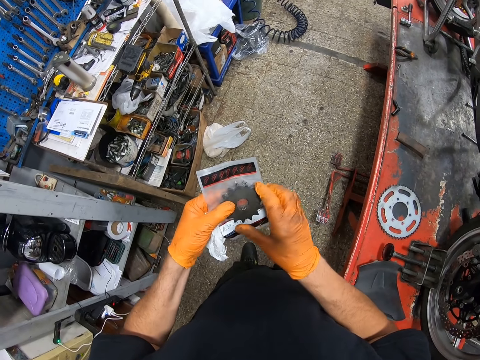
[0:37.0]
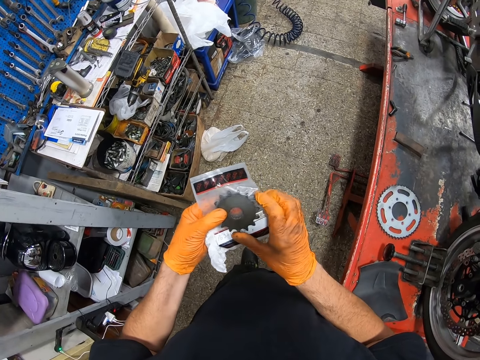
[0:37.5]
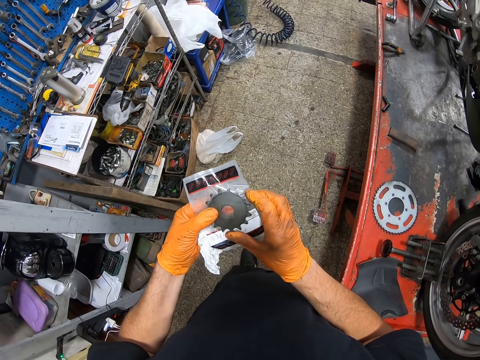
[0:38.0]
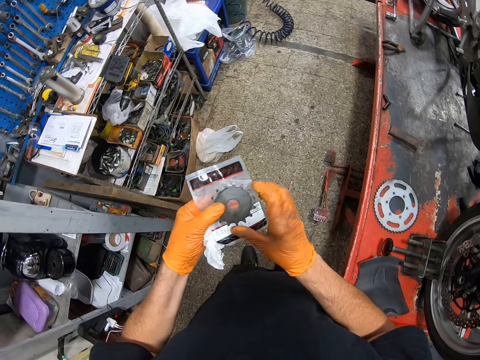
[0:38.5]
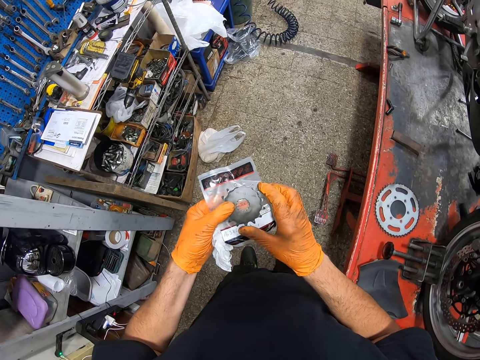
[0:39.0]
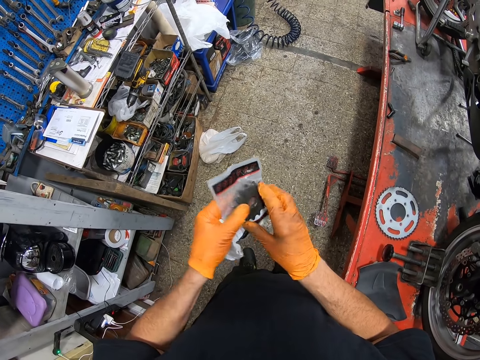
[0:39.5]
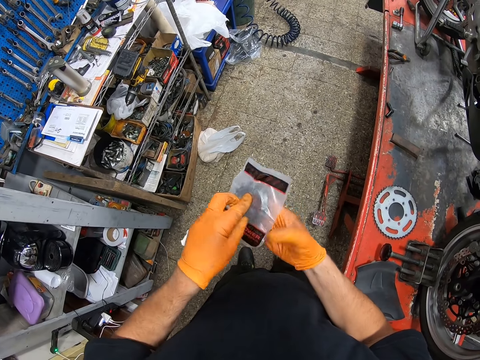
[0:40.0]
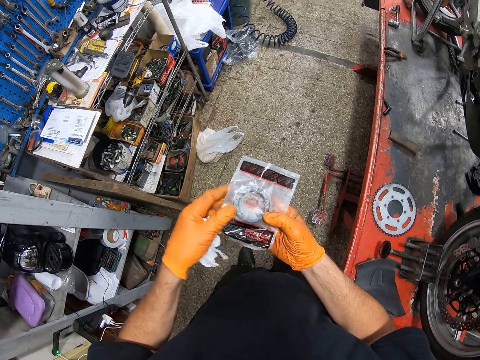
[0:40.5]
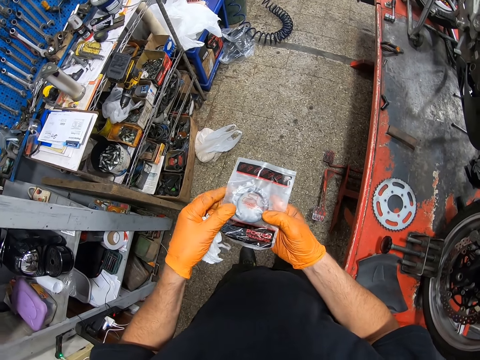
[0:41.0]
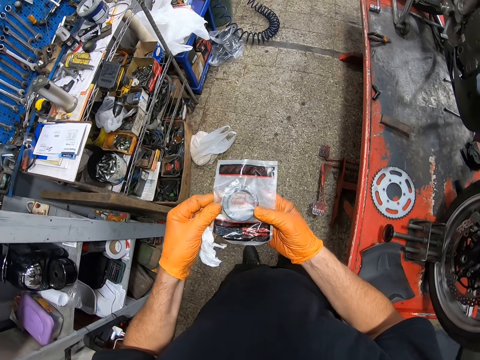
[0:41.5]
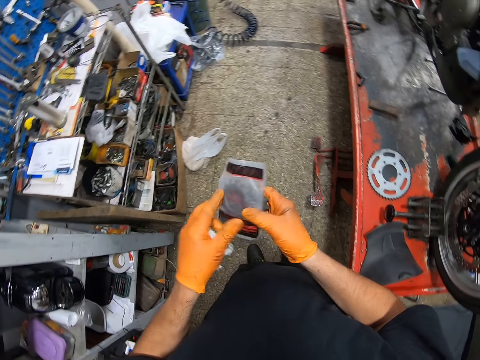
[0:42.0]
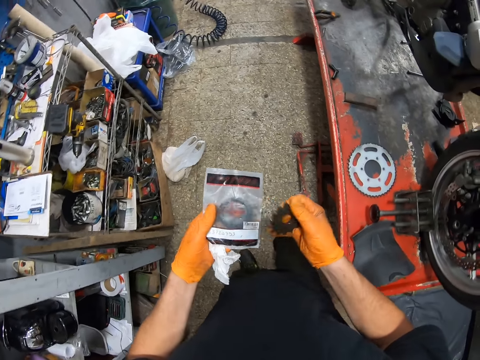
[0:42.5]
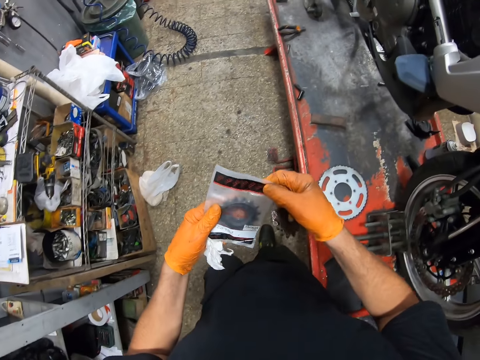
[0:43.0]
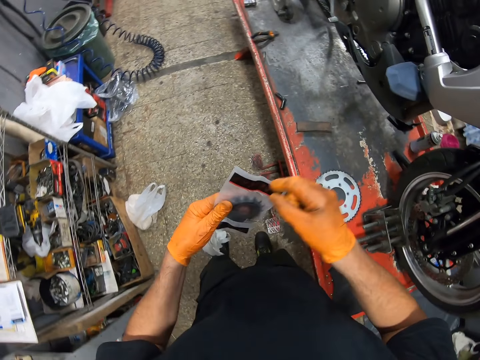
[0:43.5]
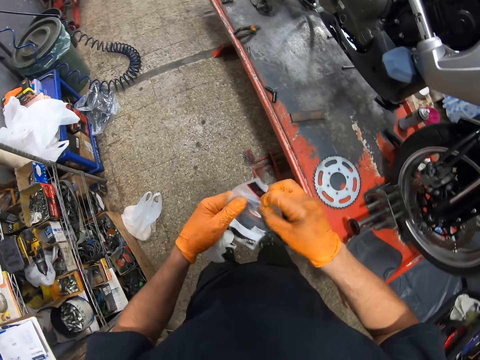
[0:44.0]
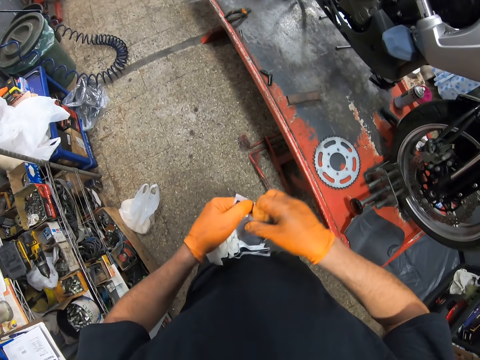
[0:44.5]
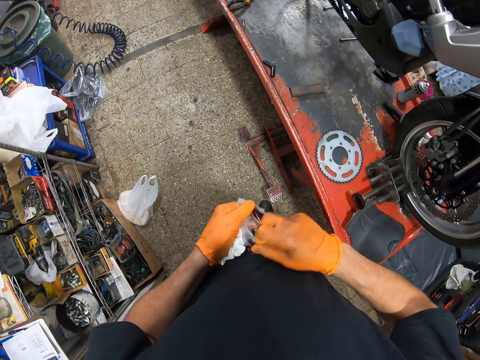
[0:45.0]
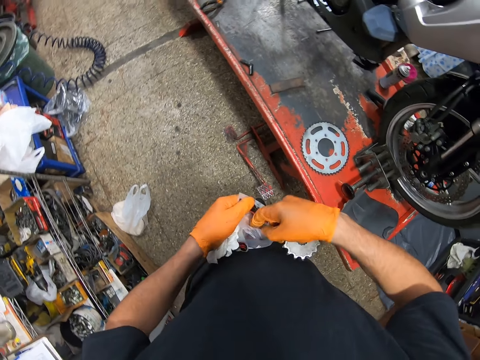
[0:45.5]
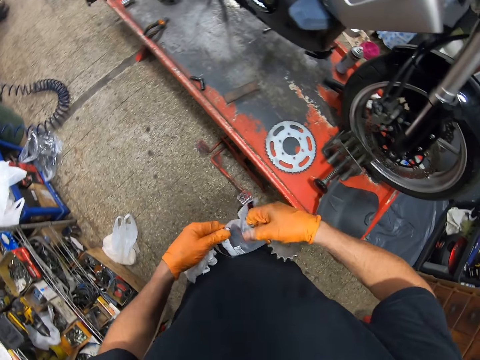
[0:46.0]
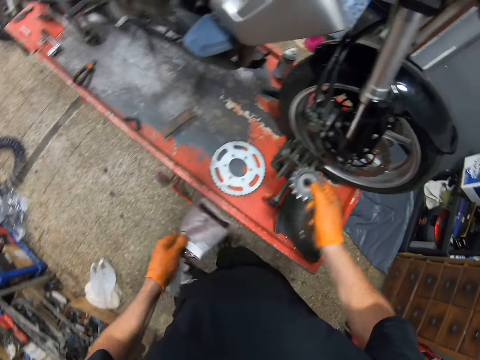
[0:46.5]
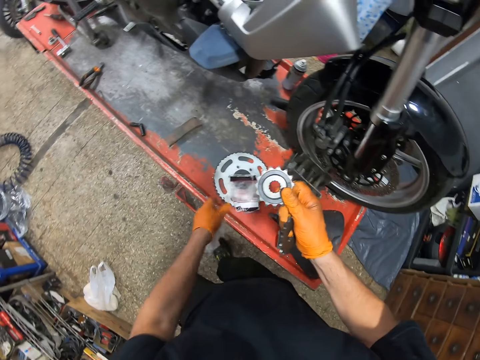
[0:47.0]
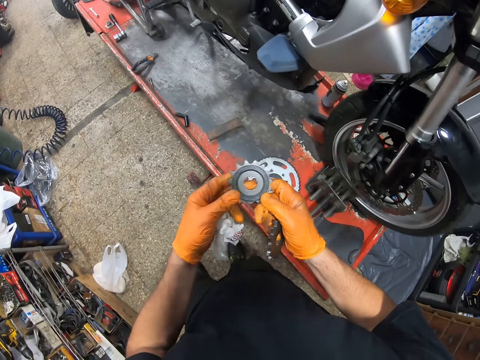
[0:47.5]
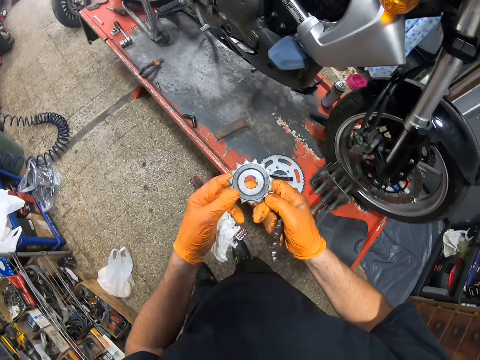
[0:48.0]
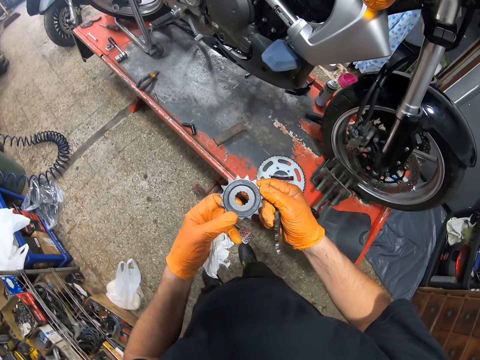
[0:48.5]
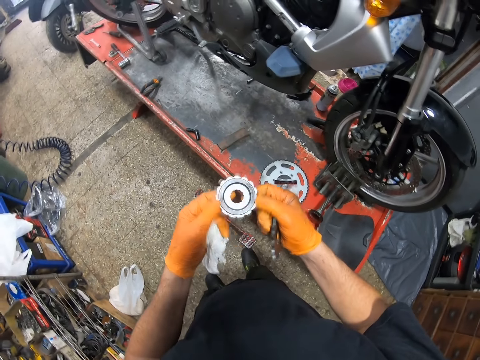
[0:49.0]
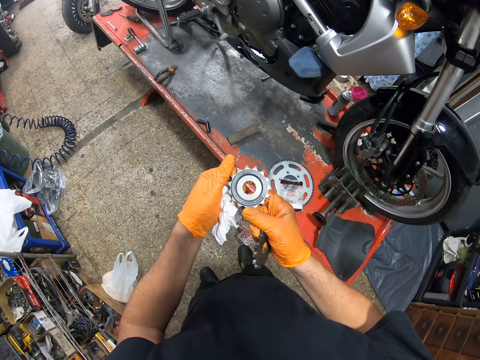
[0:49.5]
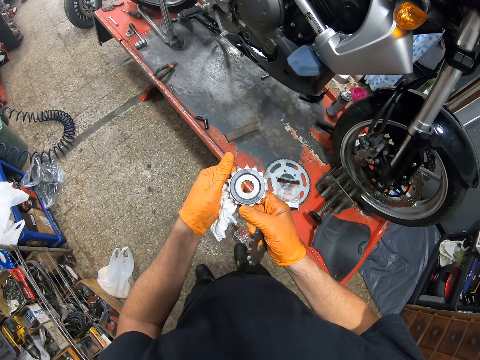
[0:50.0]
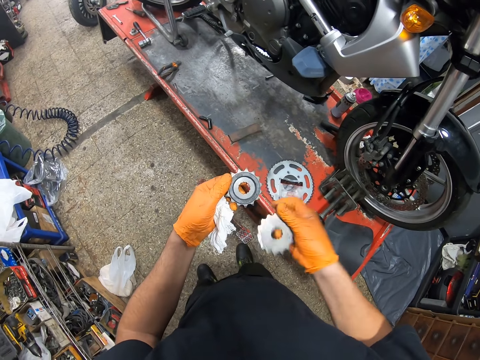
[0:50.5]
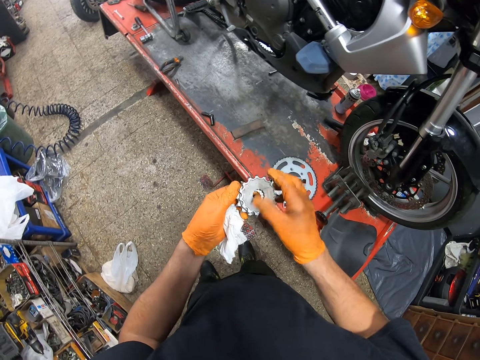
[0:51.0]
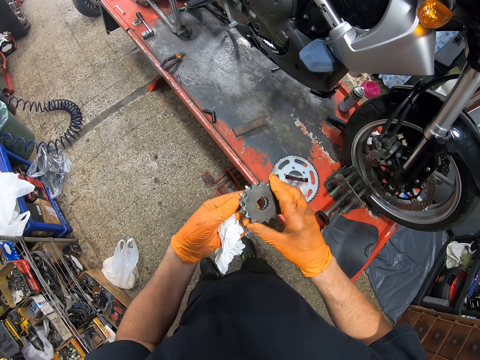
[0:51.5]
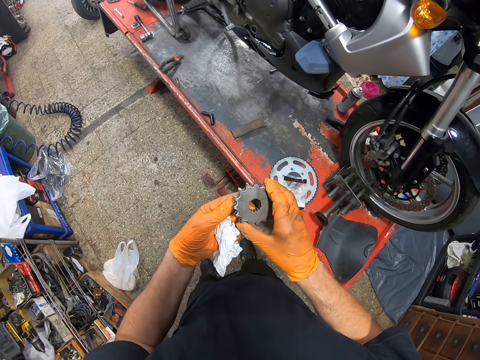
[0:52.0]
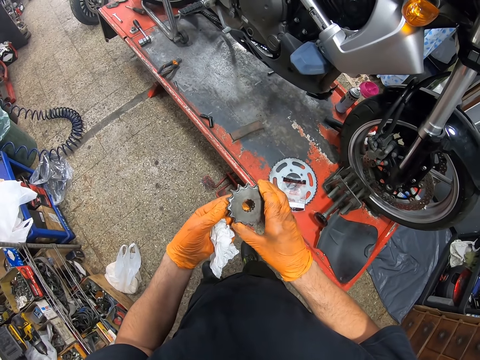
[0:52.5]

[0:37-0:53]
The camera wearer turns the small motorcycle discs over. He holds the second small metal disc in his right hand. He opens the bag of the first motorcycle disc with both hands. He removes the first small motorcycle disc from the bag with his right hand. He drops the bag onto the car lift with his left hand. He looks at a sprocket. He holds the first small motorcycle disc with both hands. He turns the first small motorcycle disc in both hands. He places the second small motorcycle disc on the first.

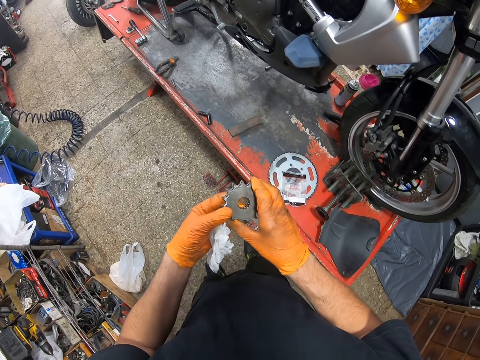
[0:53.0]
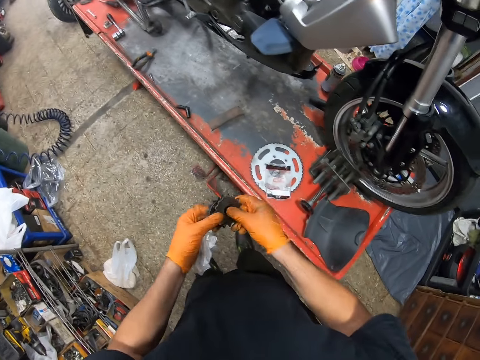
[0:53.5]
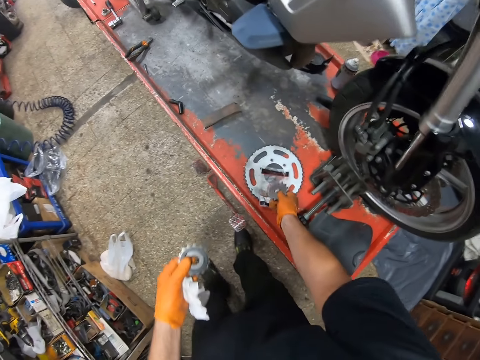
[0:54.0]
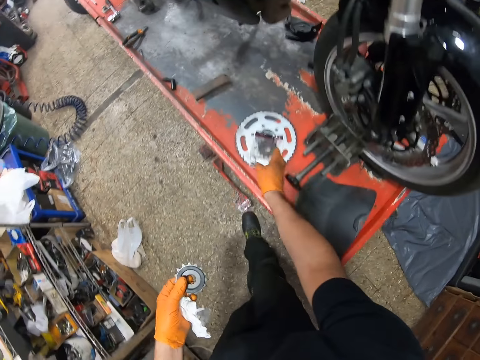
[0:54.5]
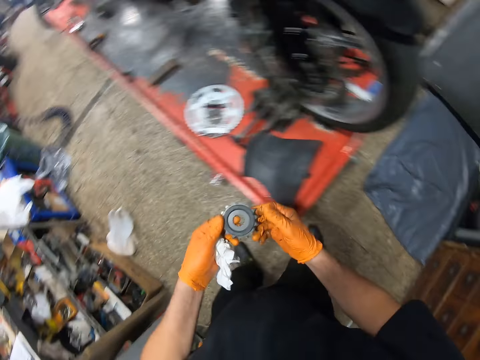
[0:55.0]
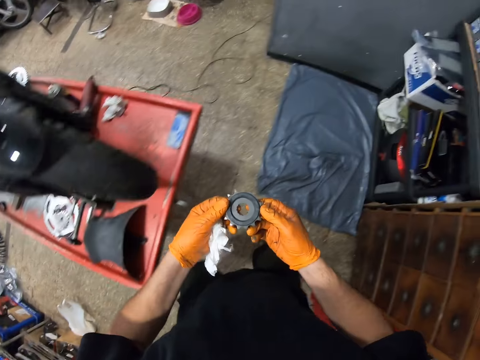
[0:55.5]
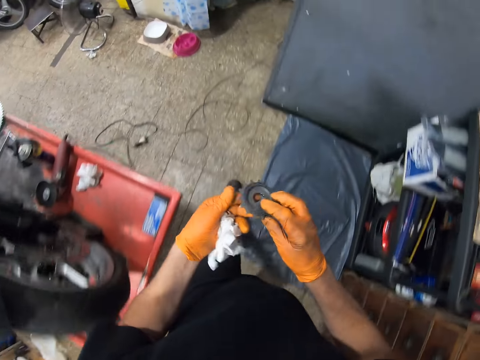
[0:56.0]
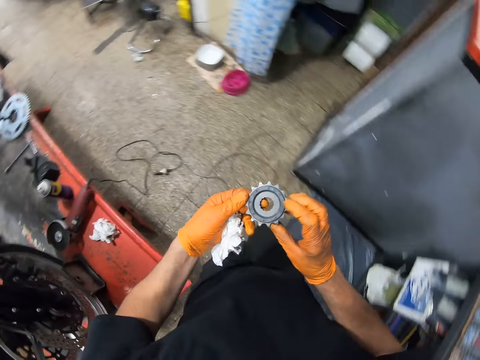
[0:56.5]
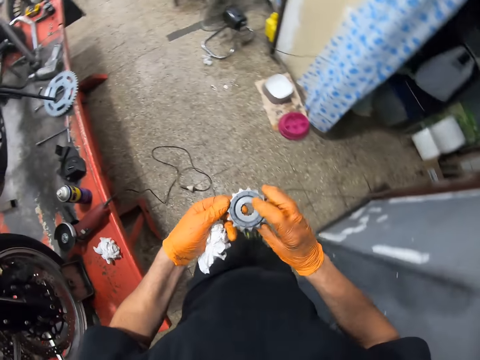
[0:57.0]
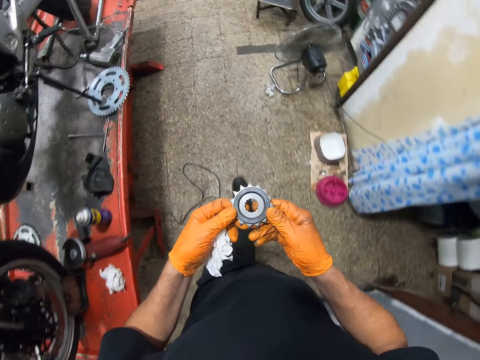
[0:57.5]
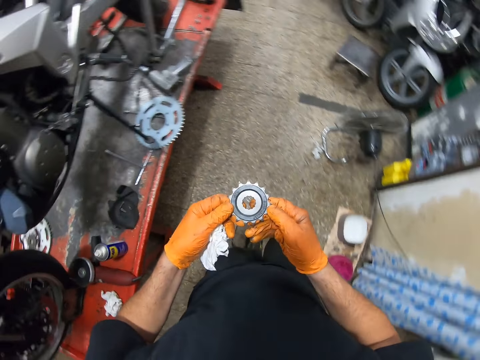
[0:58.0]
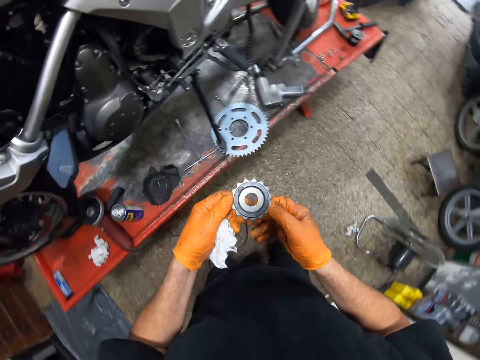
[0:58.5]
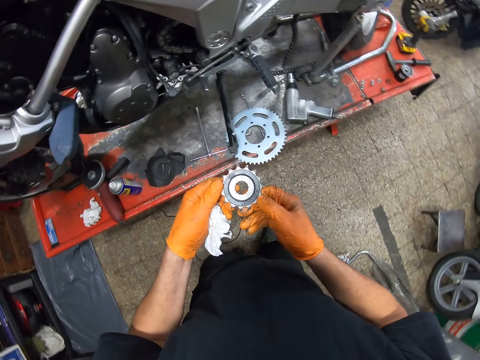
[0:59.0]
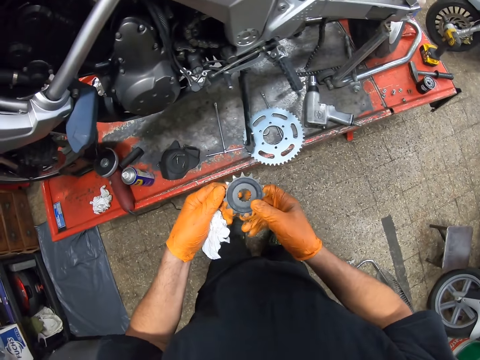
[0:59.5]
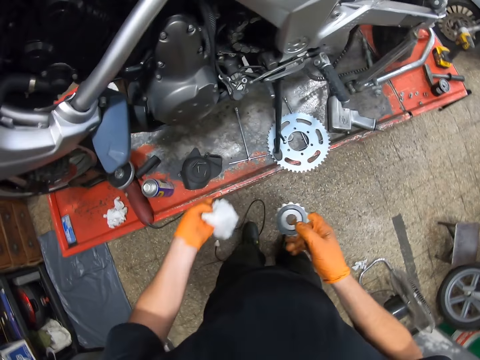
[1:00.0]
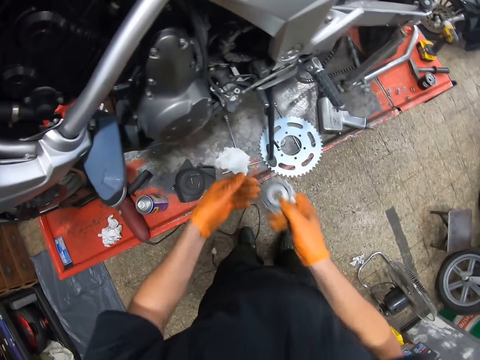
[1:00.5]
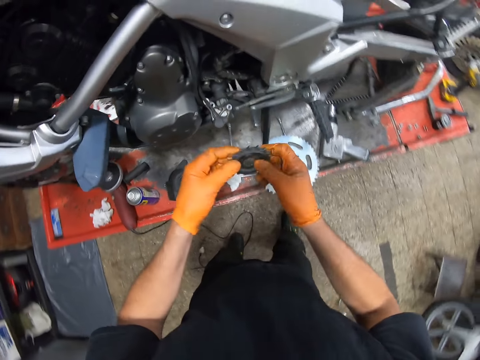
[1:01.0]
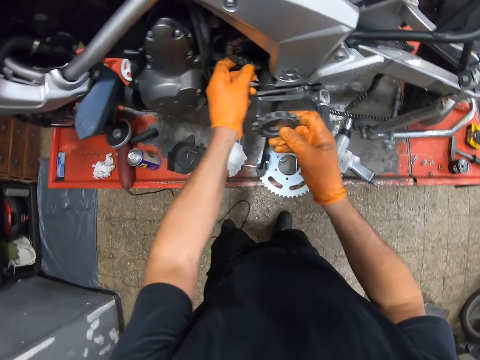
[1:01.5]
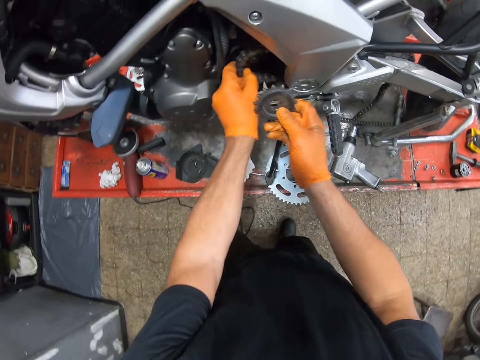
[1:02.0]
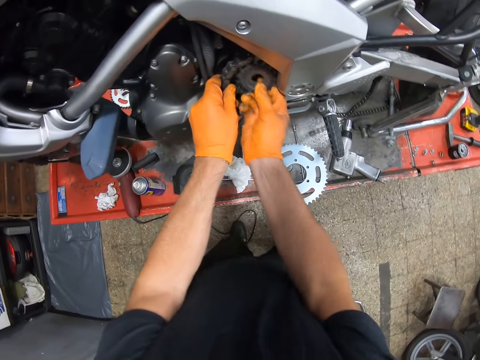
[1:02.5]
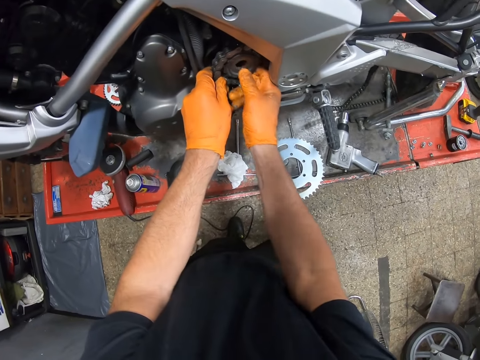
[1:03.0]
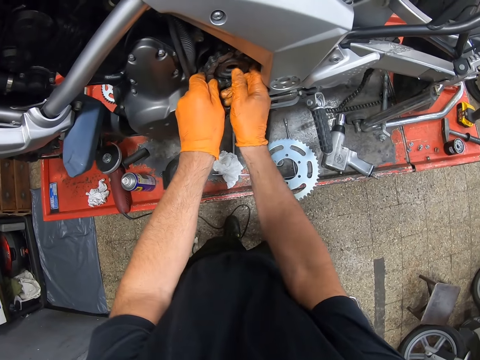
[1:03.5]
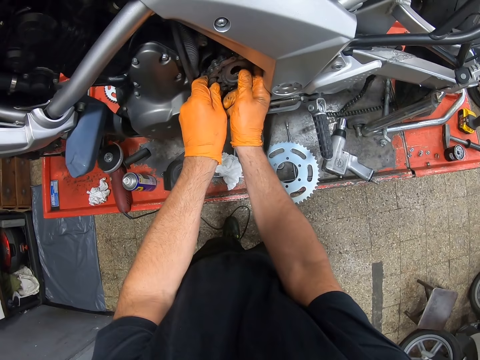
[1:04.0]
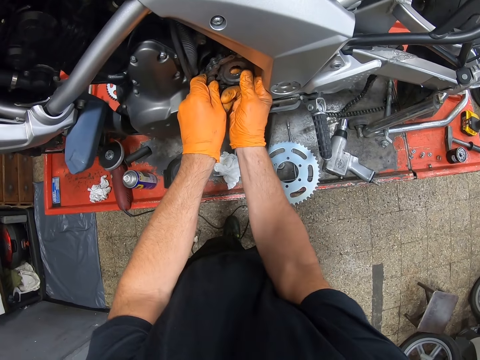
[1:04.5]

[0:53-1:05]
The camera wearer drops the second small motorcycle disc onto the car lift with his right hand. He walks around. He holds the first small motorcycle disc with both hands. He drops a tissue paper in his left hand onto the car lift. He inserts the first small motorcycle disc into a motorcycle part, between the motorcycle chain, with his right hand.
